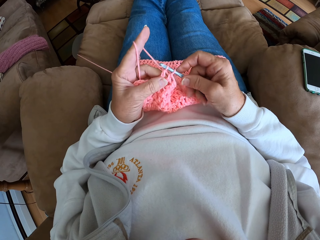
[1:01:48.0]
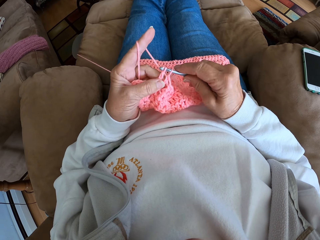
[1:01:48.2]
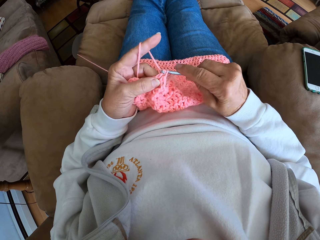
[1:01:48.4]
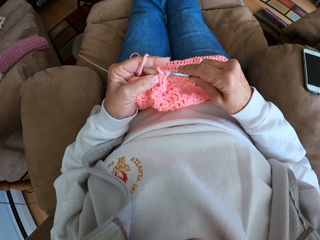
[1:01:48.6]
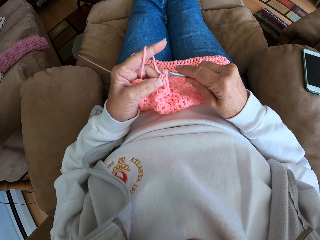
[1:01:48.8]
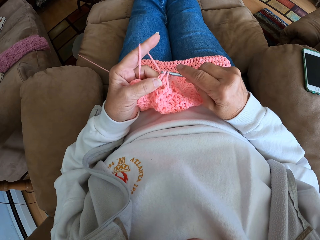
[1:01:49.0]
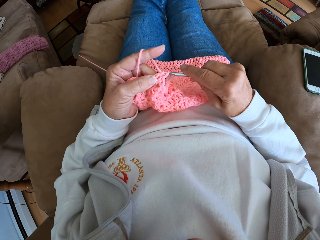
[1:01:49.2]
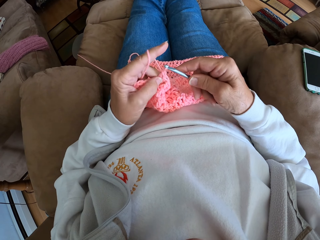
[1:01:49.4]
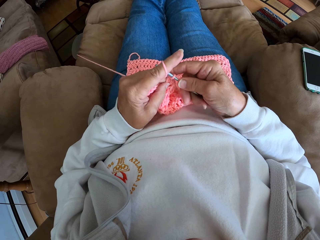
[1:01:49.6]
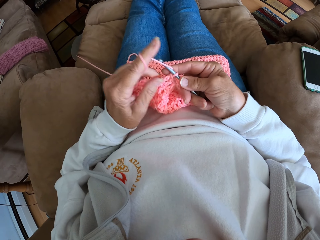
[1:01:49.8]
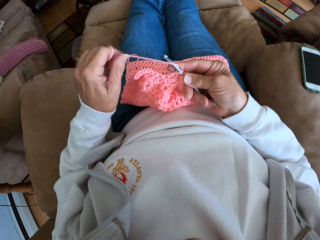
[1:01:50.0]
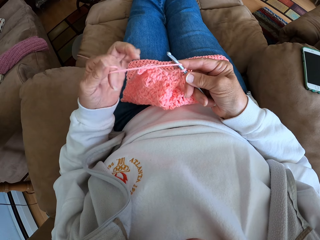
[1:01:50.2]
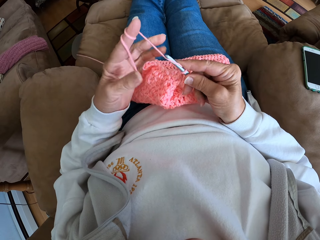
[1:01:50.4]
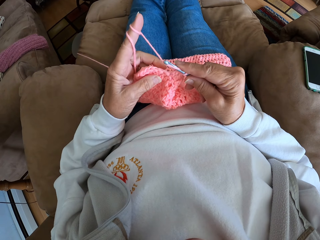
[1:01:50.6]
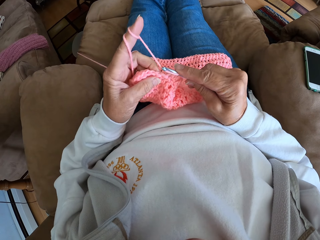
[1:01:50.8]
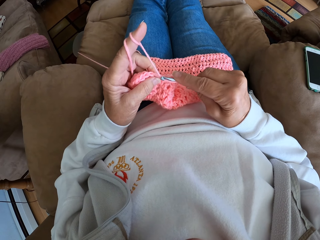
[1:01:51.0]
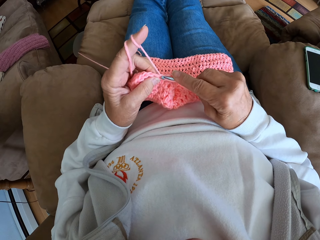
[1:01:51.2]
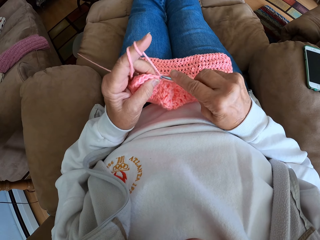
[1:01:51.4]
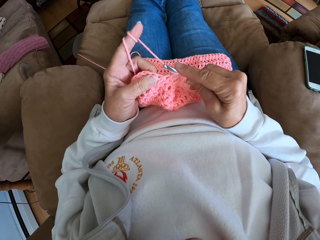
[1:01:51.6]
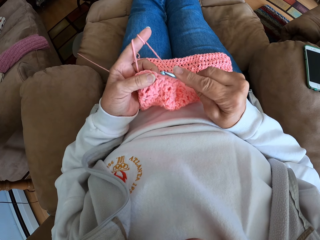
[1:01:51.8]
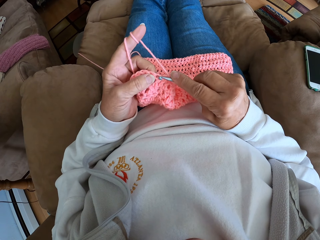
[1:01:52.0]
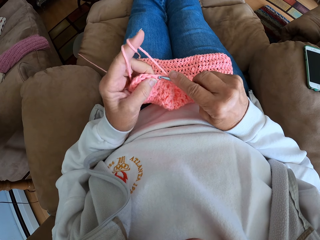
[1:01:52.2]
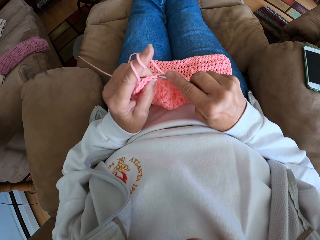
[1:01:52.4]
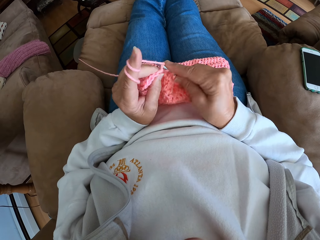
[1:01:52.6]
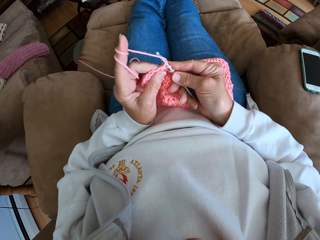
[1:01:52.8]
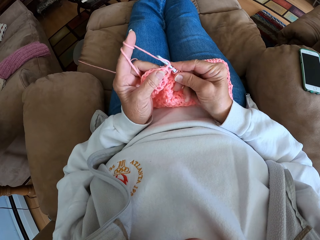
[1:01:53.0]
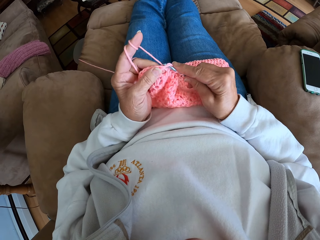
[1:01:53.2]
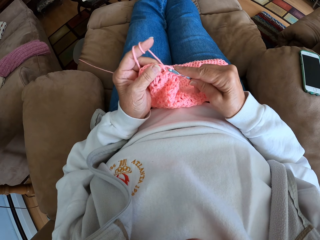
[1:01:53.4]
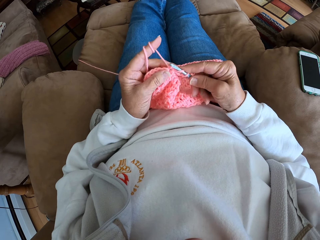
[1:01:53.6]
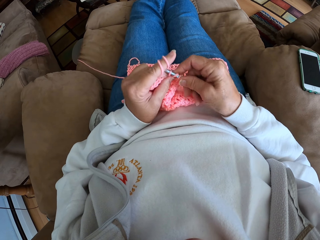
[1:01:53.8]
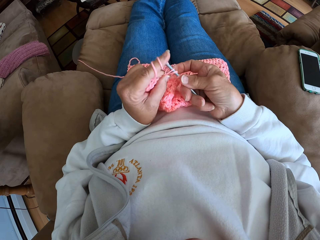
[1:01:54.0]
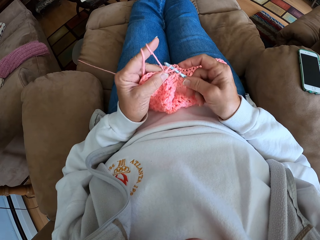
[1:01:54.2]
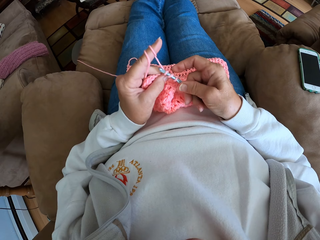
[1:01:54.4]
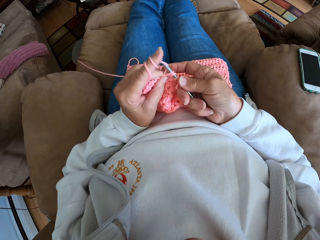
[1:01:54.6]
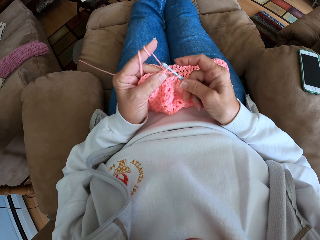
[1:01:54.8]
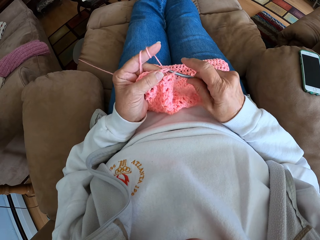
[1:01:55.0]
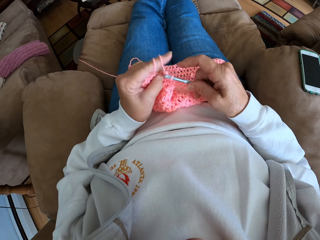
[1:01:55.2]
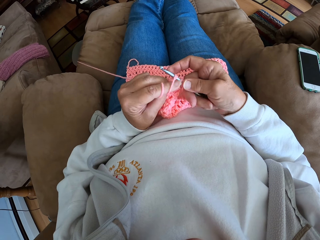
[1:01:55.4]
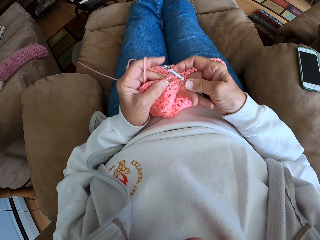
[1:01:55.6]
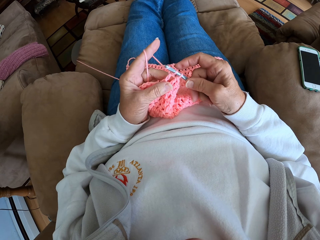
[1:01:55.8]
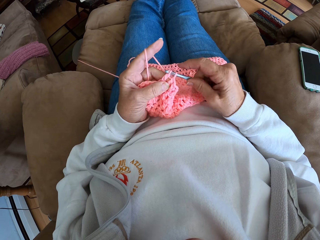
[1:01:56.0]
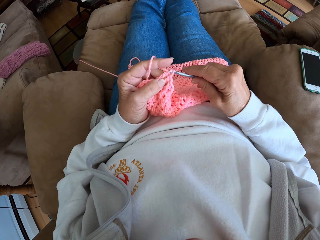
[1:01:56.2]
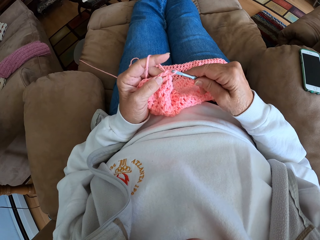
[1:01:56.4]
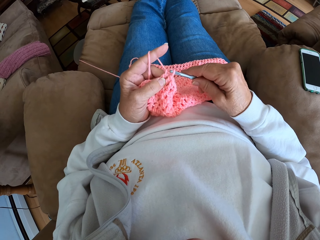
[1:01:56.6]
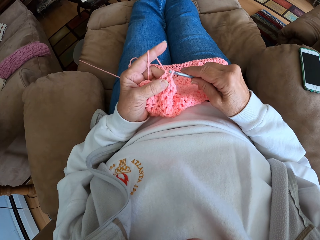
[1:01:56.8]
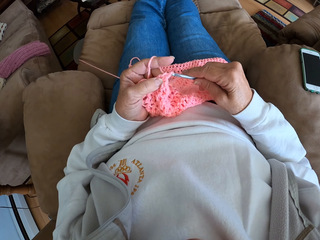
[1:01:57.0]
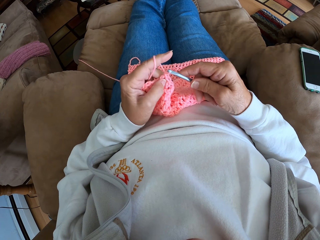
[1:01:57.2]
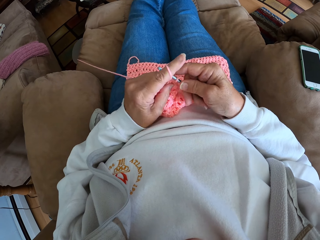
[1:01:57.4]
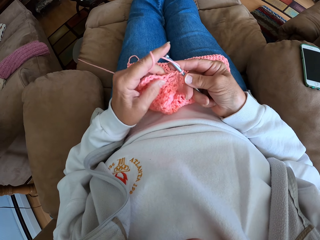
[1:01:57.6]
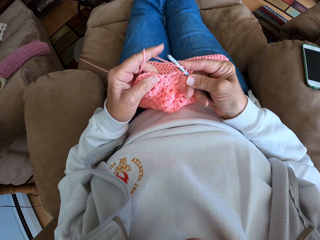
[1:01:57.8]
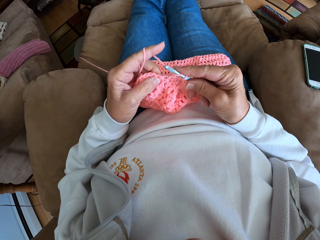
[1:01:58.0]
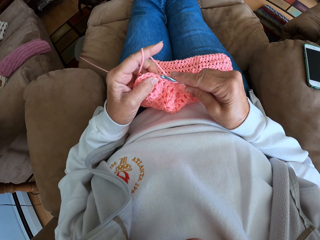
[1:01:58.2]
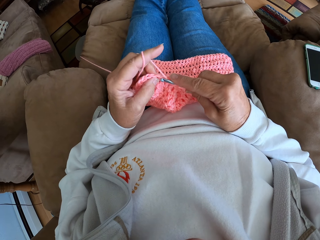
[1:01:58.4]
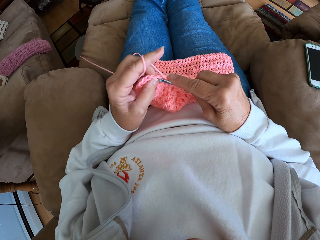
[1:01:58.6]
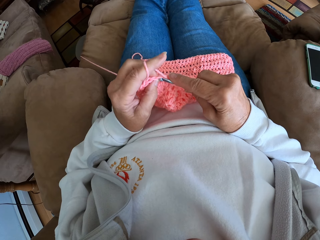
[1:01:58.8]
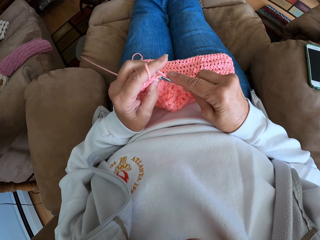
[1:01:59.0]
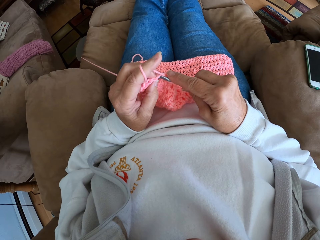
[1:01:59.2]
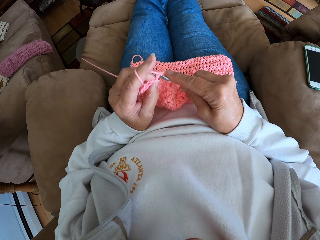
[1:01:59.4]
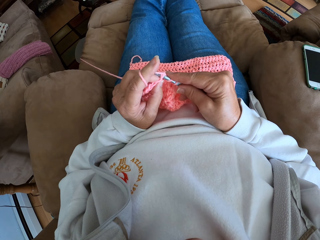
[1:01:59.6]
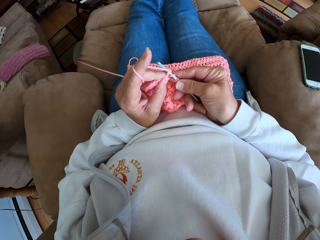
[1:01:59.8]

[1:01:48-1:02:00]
The camera wearer ties the yarn on the finger. They crochet the piece of cloth using the crochet hook.

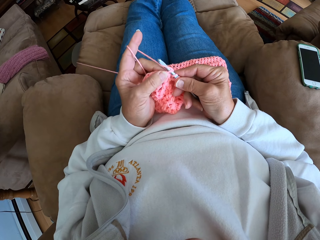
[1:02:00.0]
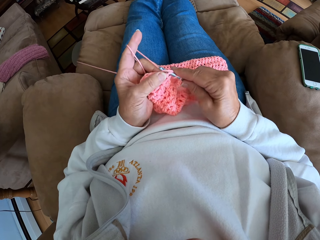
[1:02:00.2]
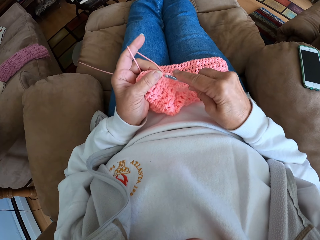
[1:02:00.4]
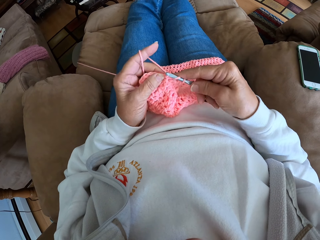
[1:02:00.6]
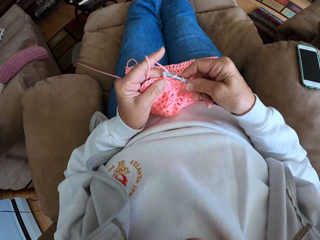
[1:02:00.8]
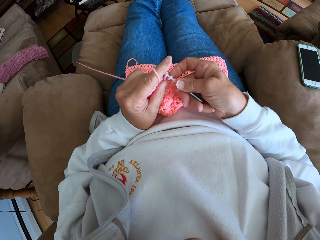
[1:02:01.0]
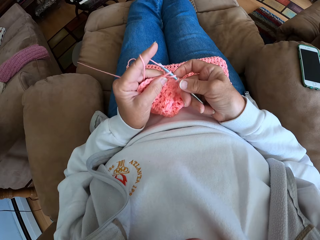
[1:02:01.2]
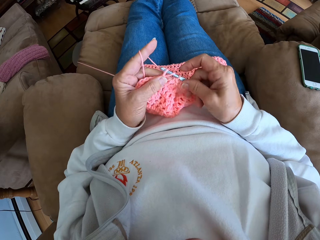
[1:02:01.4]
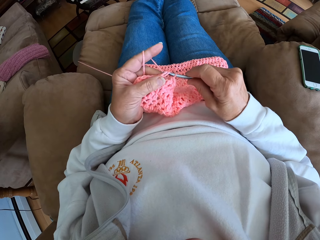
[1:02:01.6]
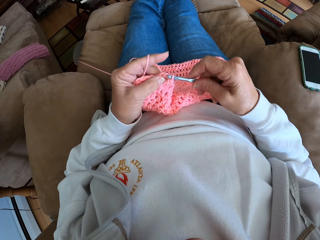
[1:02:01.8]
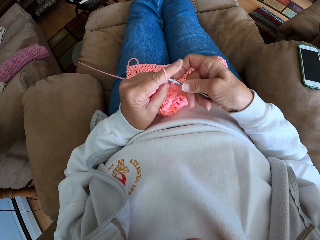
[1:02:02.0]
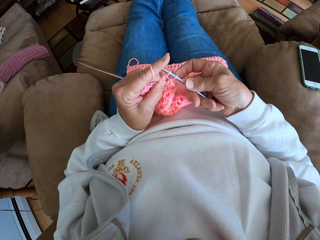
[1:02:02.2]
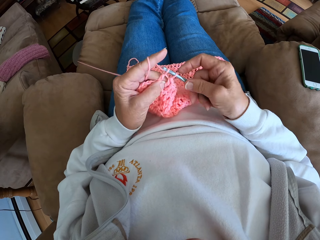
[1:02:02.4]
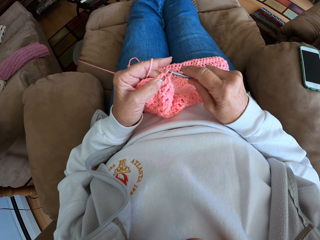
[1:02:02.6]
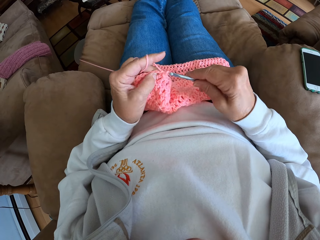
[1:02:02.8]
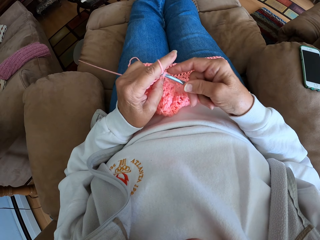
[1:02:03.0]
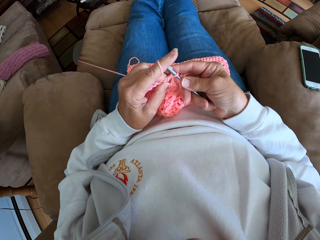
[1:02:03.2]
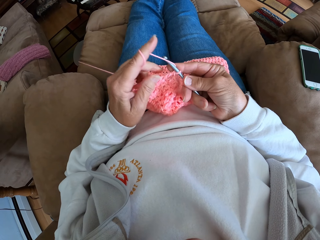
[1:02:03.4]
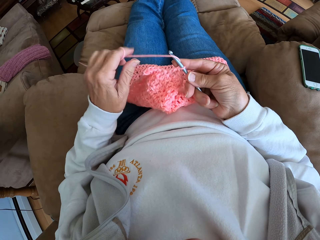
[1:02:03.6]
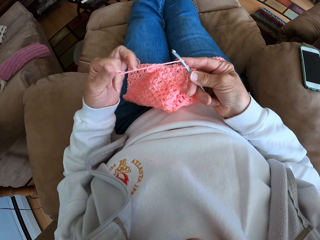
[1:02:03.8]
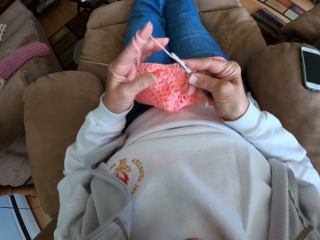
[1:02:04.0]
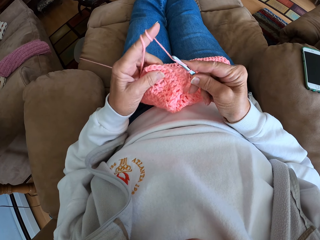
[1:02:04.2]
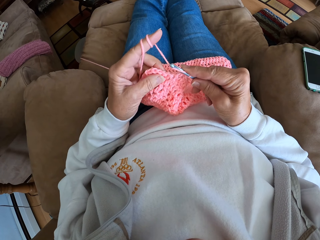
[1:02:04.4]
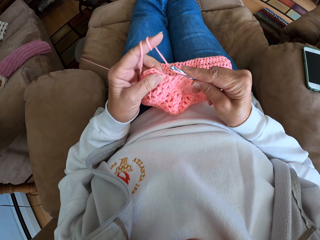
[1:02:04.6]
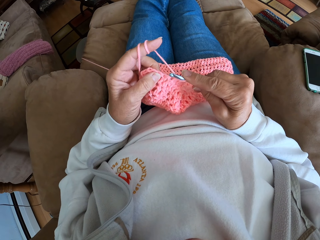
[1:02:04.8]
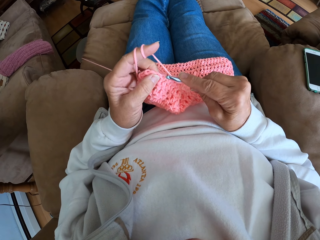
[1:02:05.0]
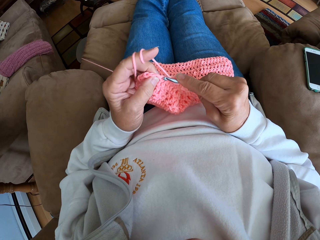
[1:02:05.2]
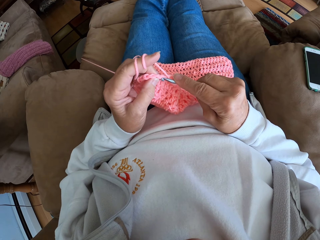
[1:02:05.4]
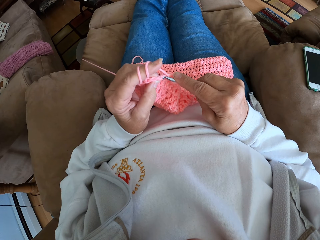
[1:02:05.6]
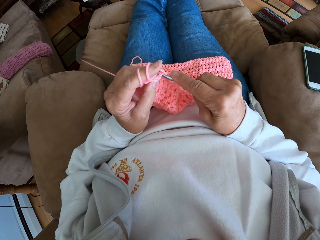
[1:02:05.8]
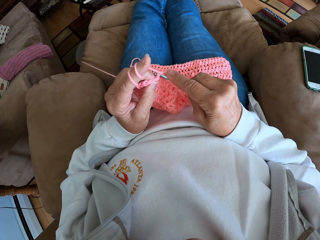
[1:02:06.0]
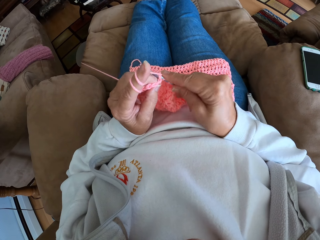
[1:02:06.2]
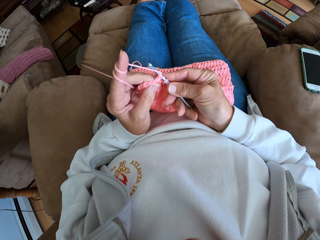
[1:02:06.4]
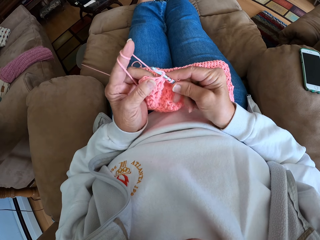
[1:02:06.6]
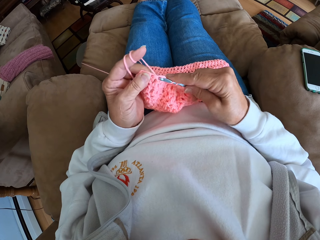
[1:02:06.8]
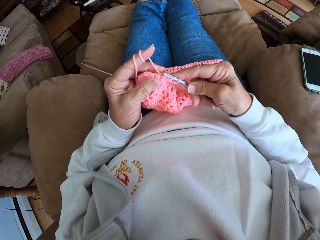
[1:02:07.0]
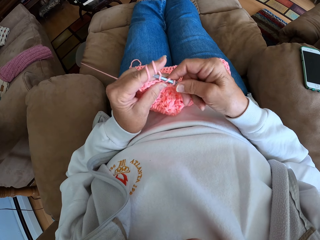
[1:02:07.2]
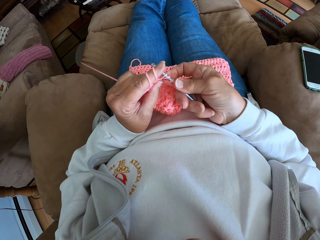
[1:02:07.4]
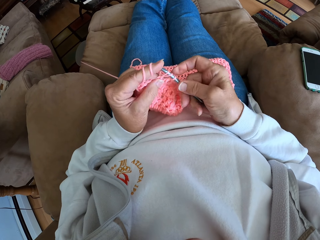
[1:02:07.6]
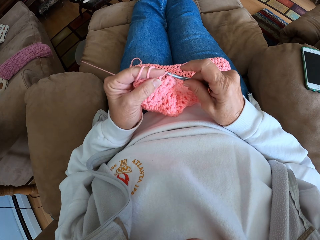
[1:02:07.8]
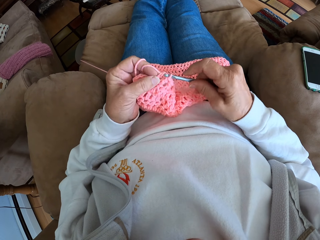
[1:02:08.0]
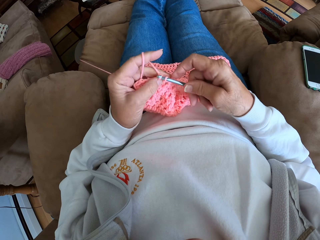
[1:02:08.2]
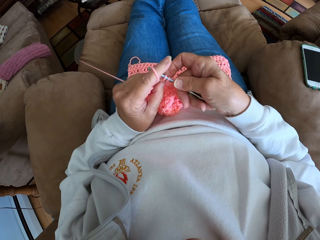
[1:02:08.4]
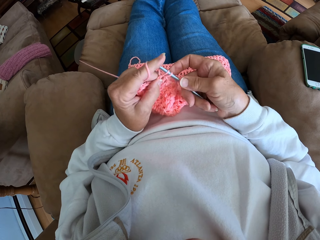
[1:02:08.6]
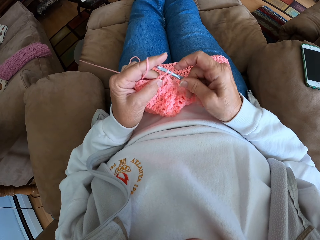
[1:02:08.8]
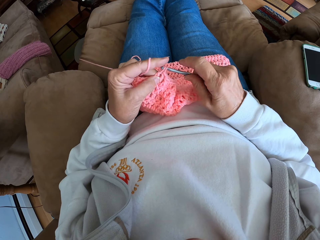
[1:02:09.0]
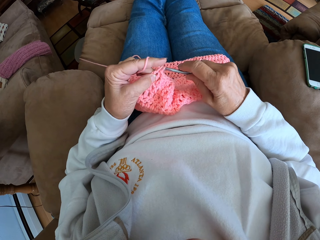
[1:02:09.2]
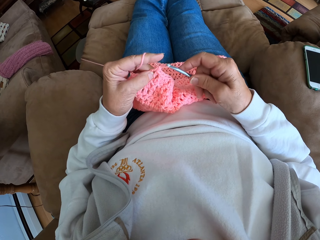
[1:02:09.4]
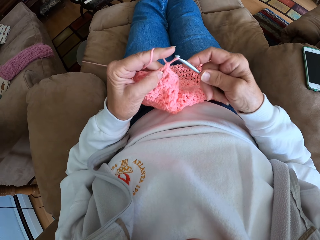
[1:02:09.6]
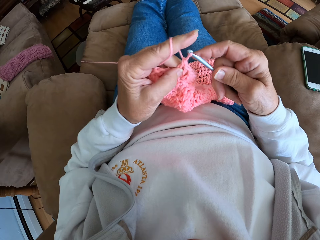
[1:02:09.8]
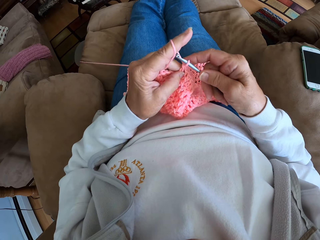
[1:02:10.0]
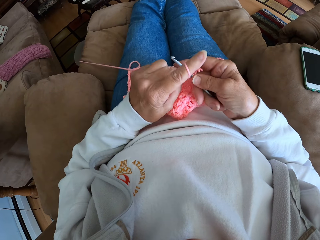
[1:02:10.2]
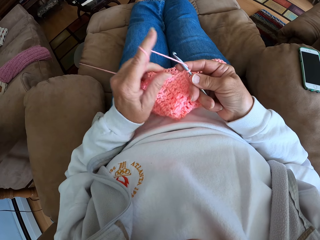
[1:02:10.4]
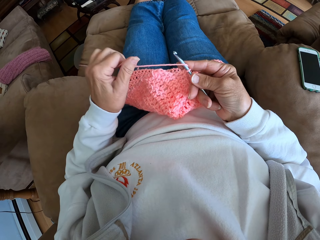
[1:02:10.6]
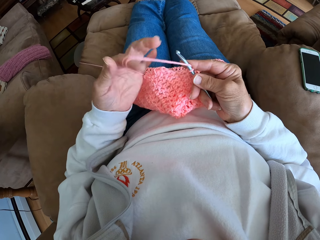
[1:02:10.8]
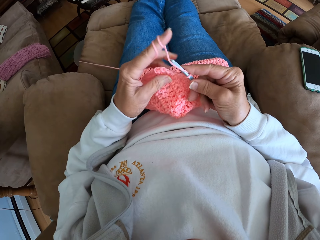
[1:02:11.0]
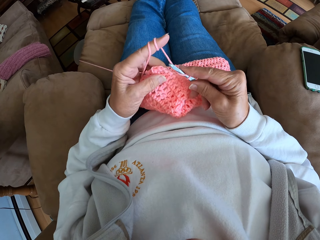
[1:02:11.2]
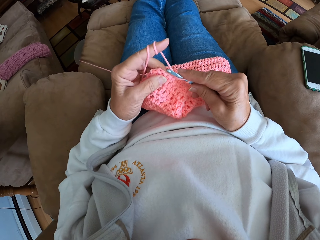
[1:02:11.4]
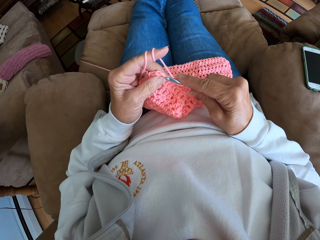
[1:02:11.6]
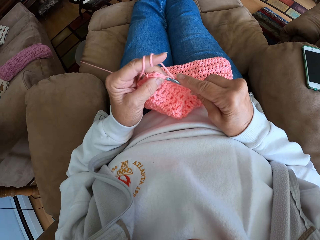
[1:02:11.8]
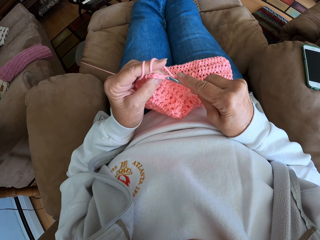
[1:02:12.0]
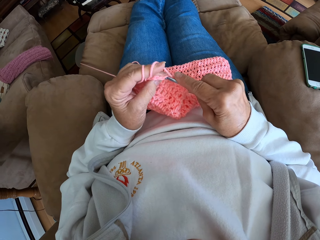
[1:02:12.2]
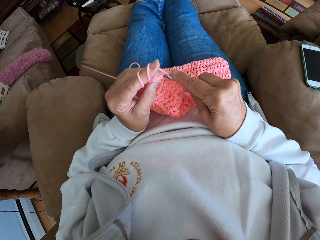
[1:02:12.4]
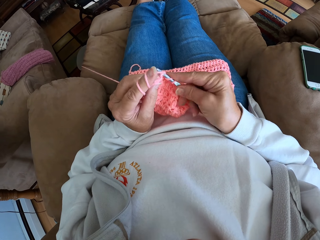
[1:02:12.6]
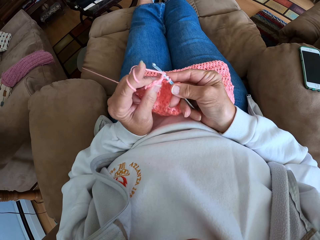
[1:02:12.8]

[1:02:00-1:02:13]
The camera wearer ties the yarn on the finger. They crochet the piece of cloth using the crochet hook. They tie the yarn on the finger. They crochet the piece of cloth using the crochet hook.
